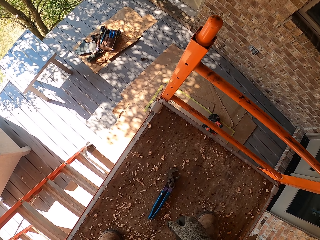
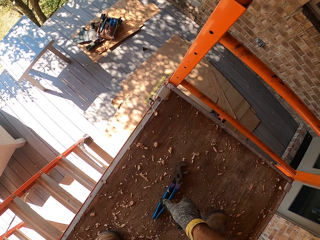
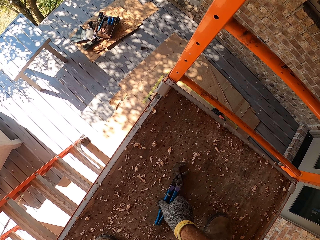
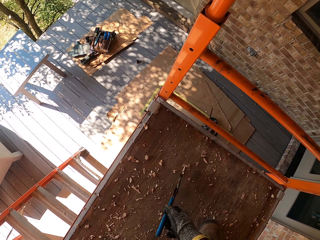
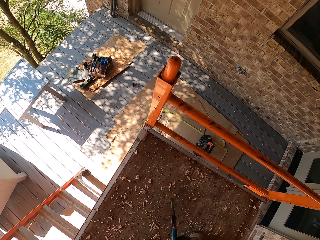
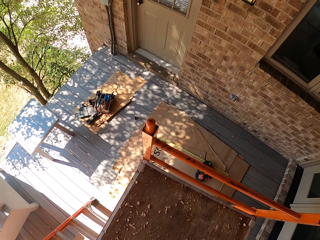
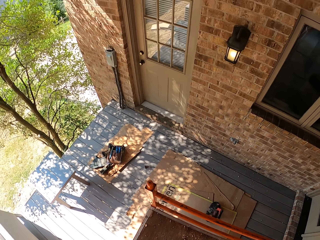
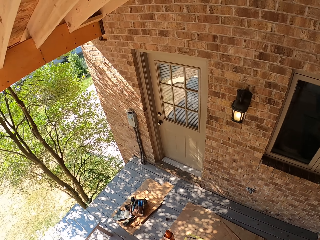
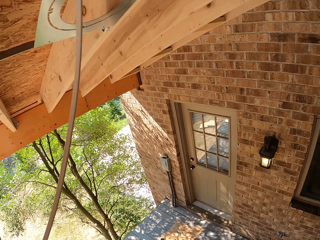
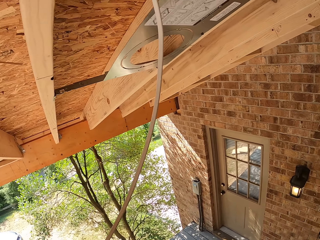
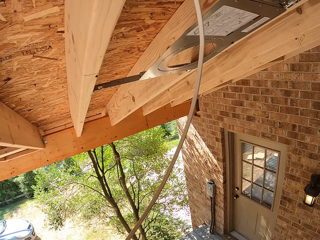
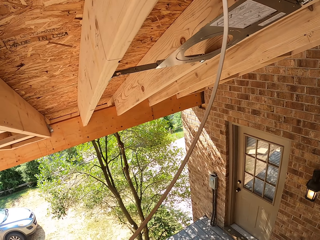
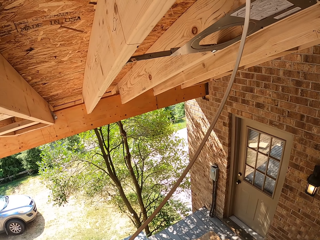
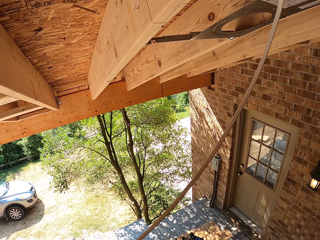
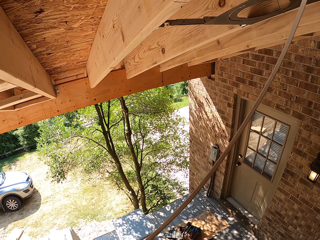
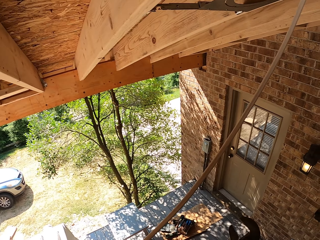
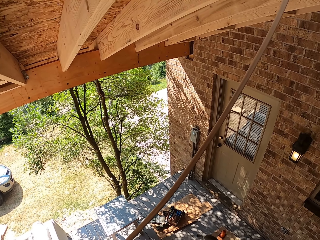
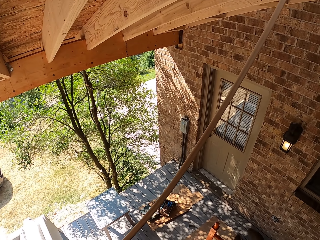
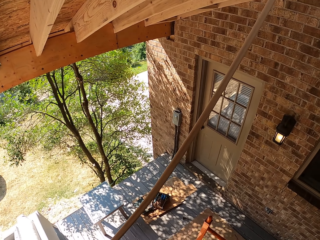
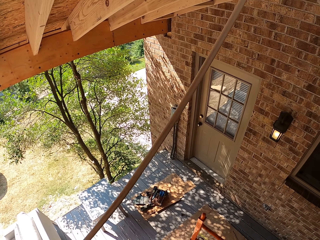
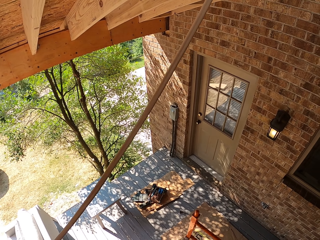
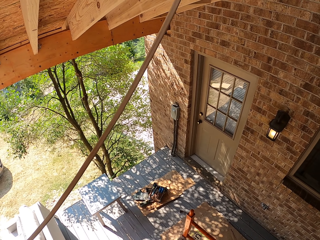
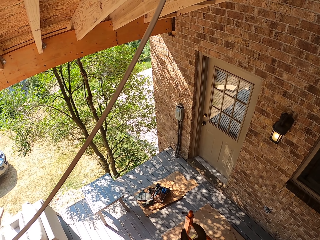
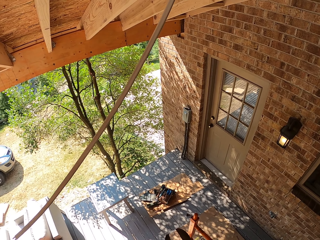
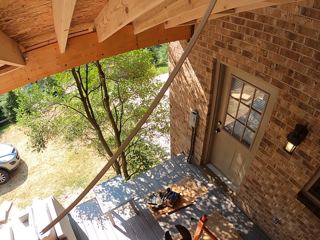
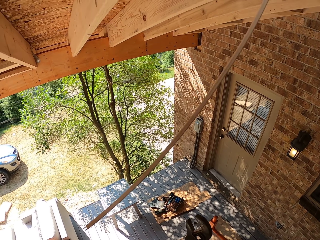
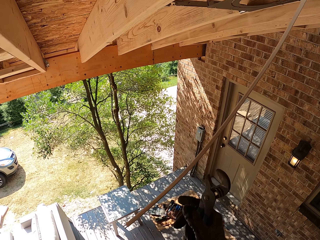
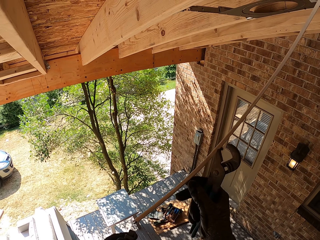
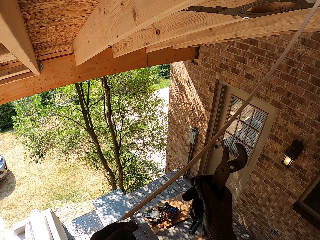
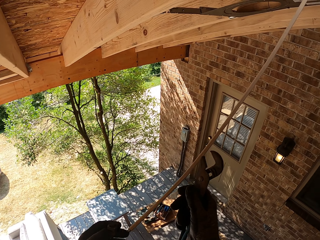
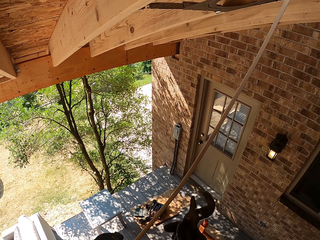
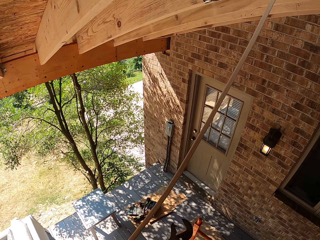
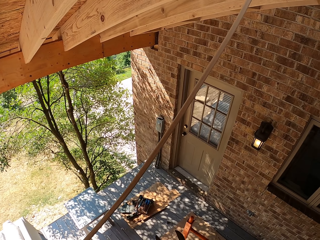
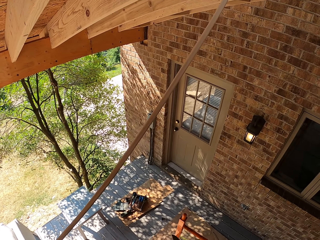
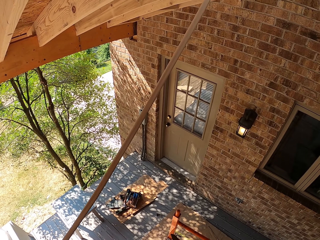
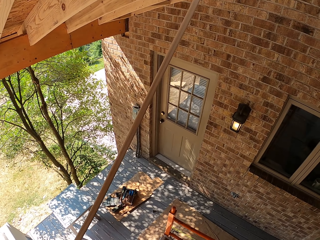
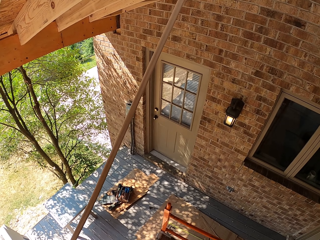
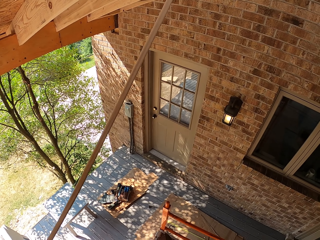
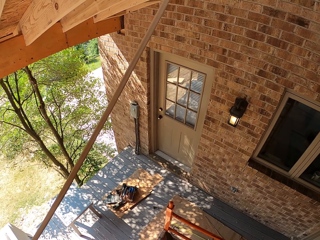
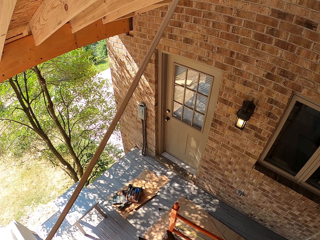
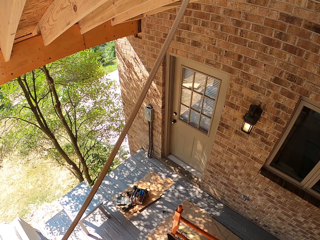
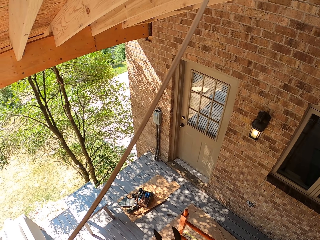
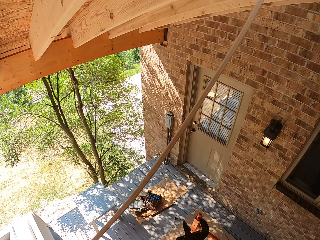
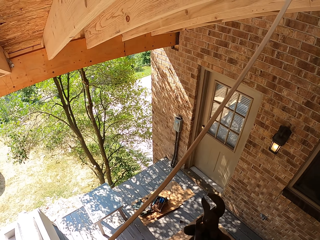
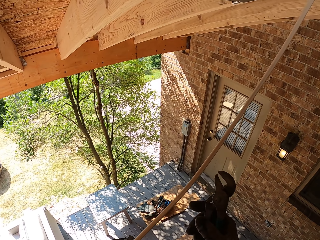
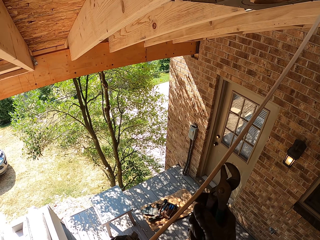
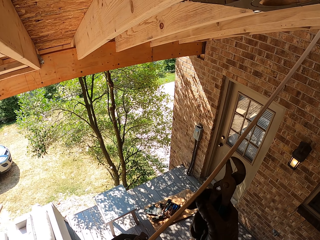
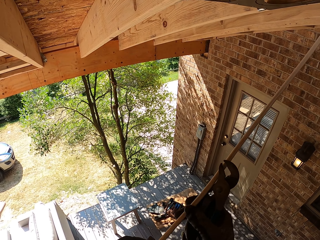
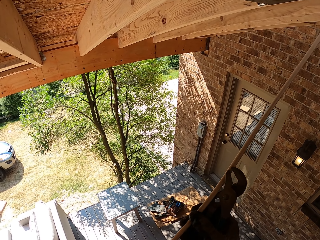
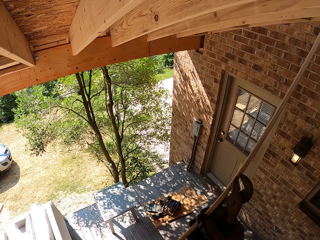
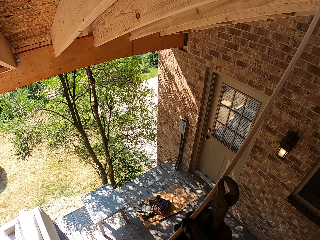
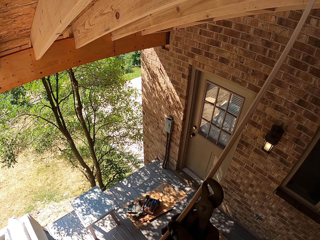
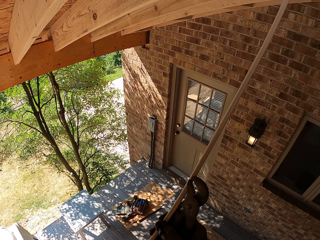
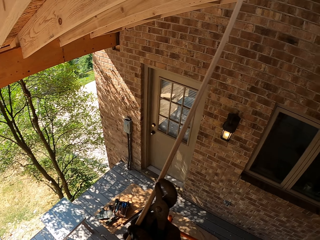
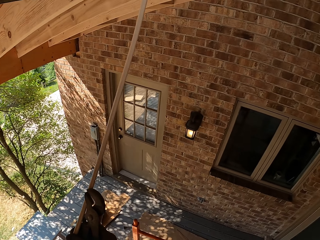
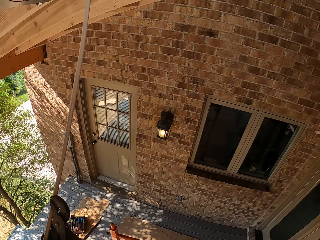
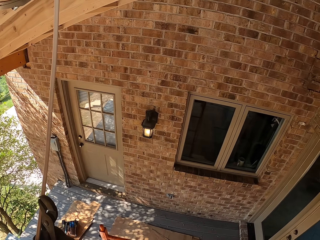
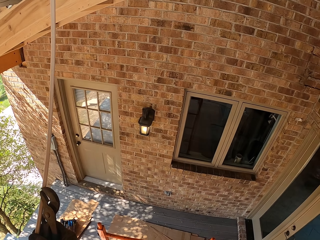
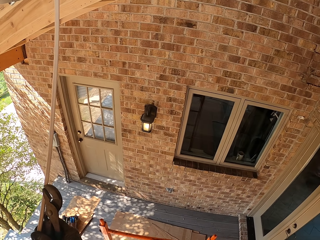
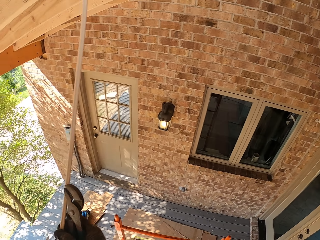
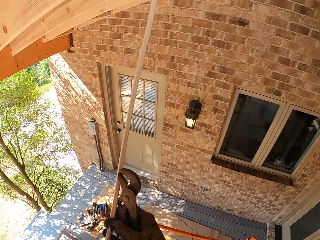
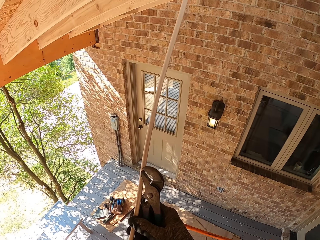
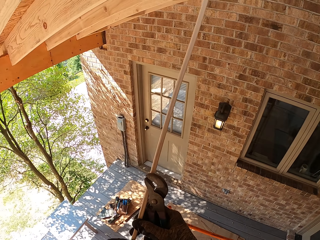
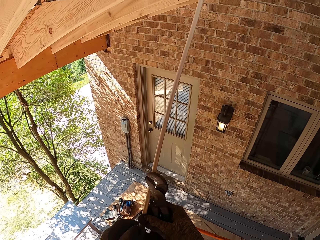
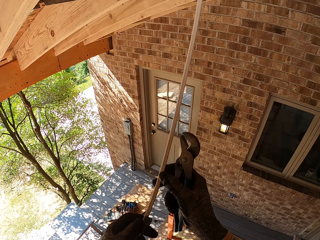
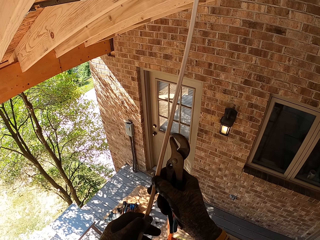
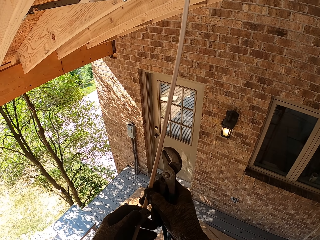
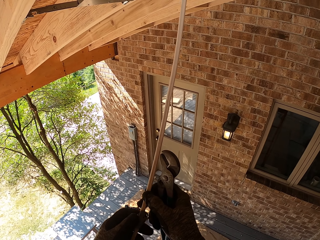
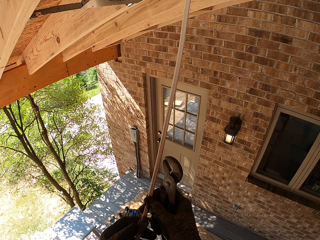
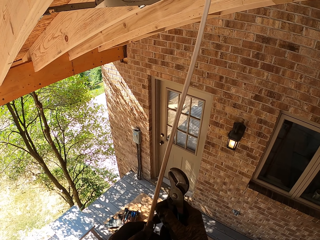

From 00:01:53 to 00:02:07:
The camera wearer picks up the locking pliers from the table. They look around. They hold the cable.

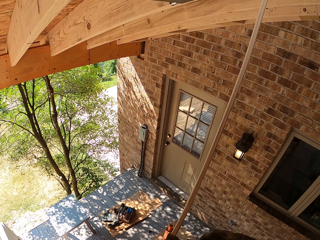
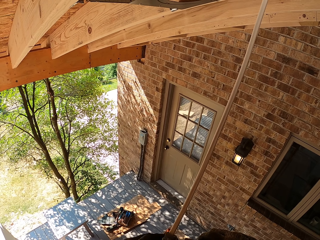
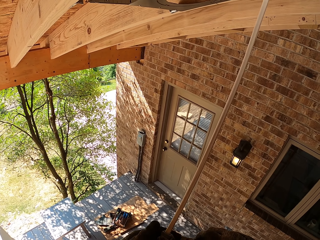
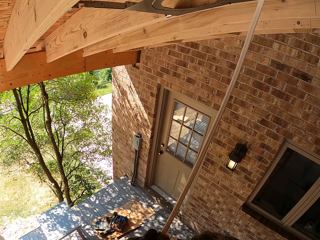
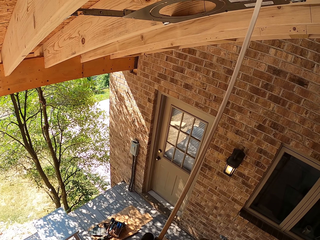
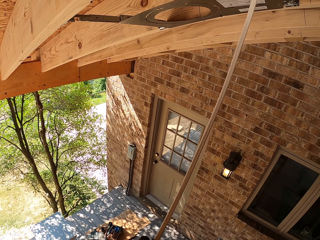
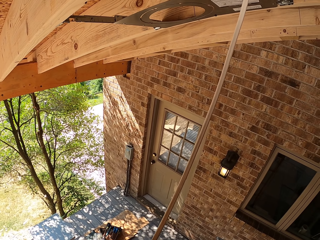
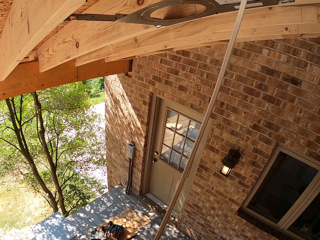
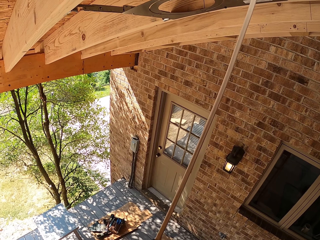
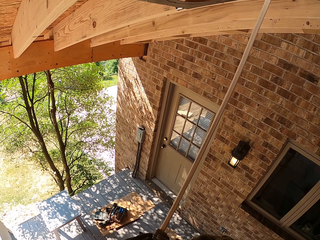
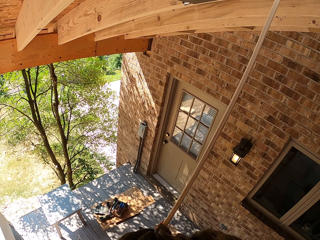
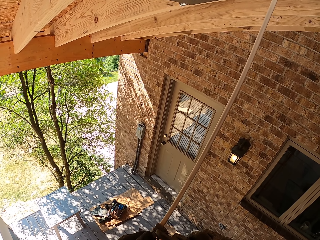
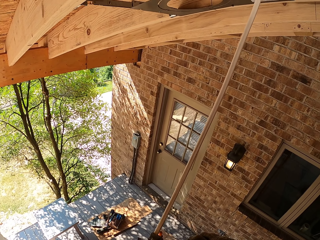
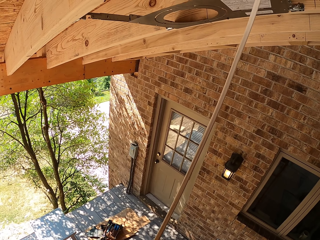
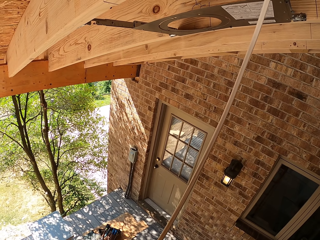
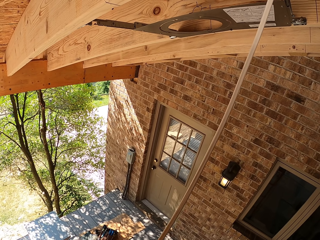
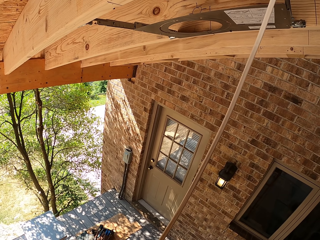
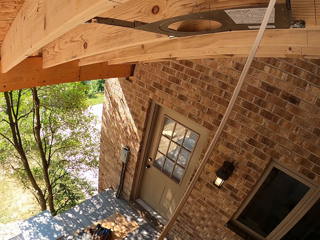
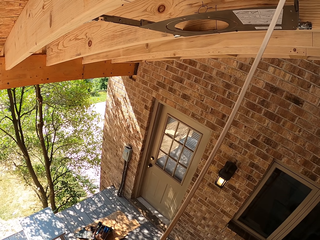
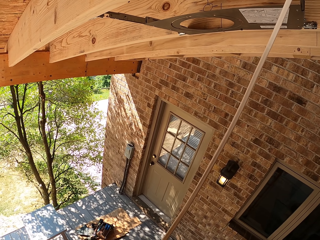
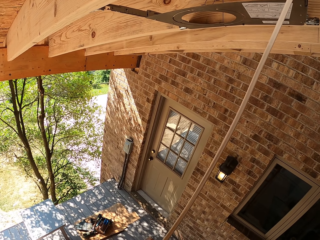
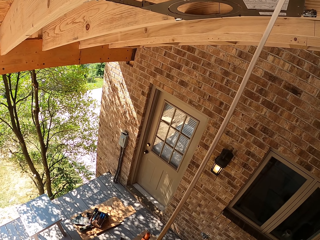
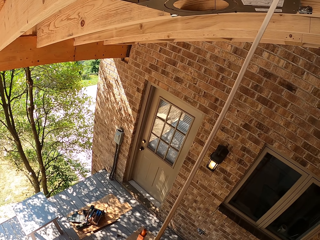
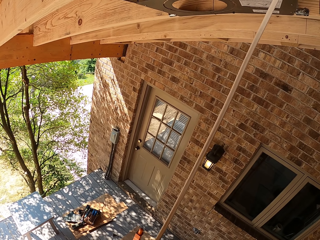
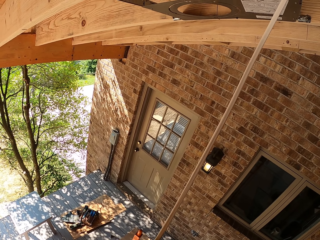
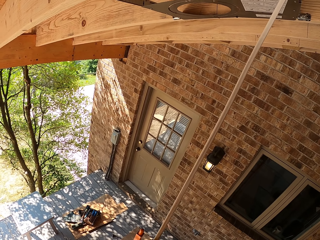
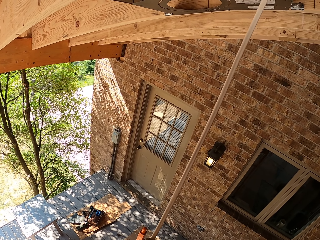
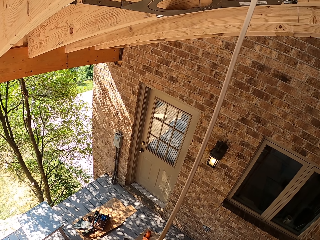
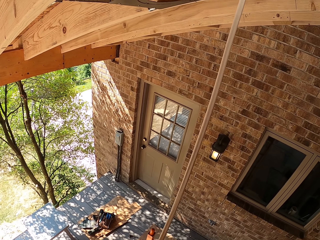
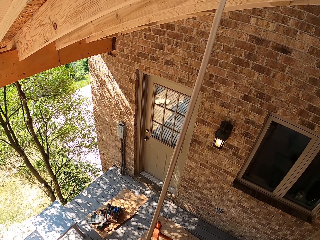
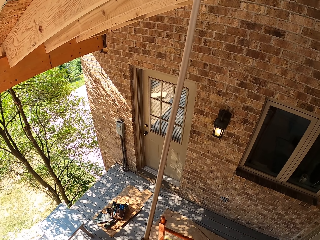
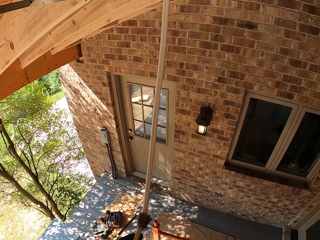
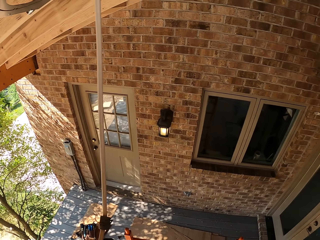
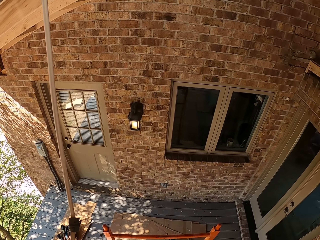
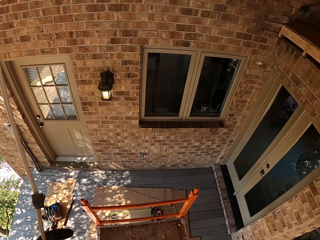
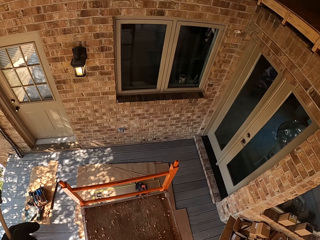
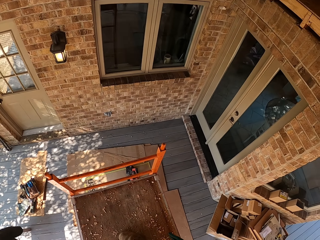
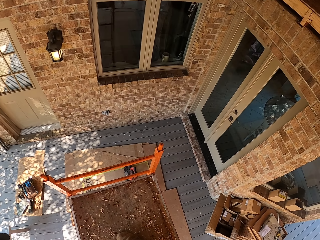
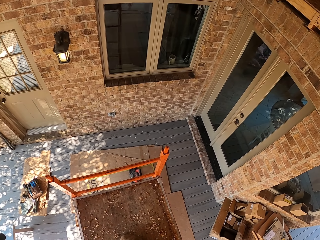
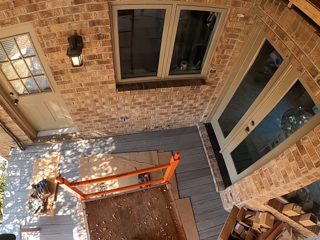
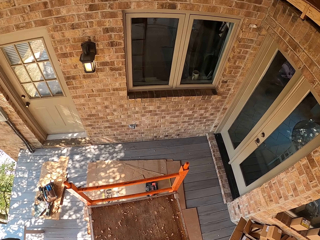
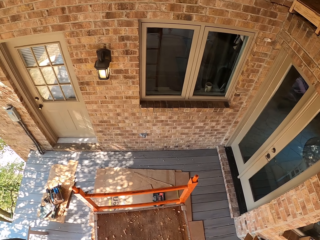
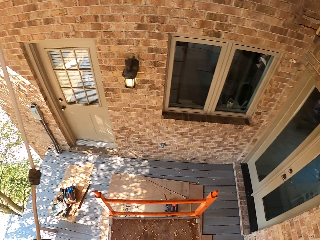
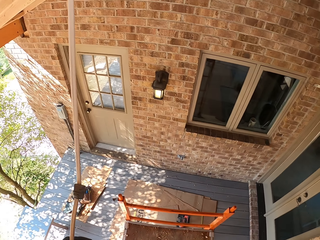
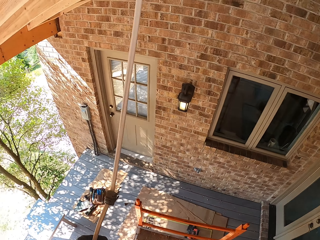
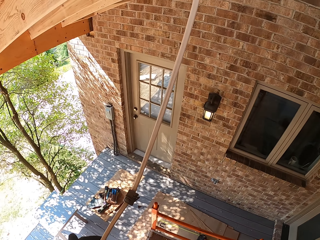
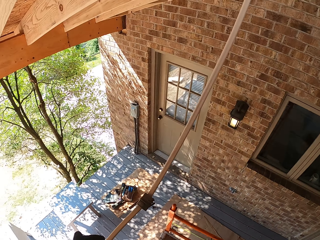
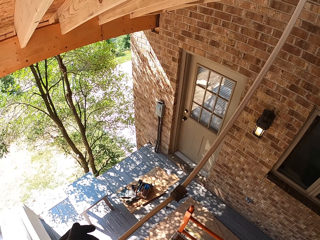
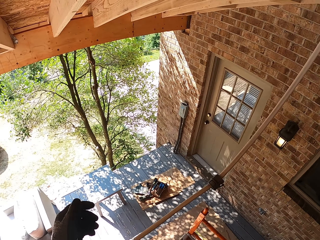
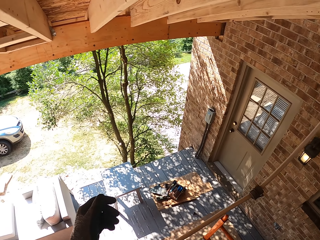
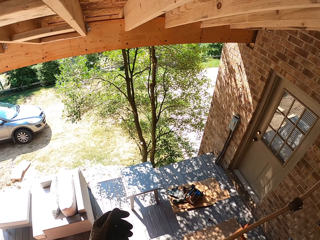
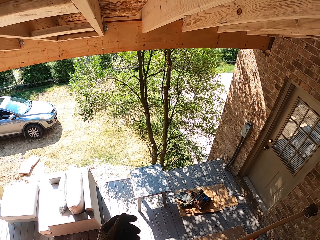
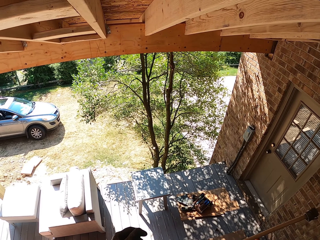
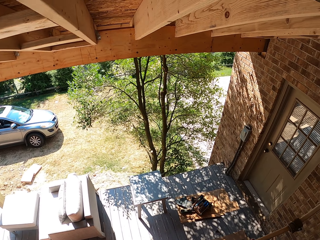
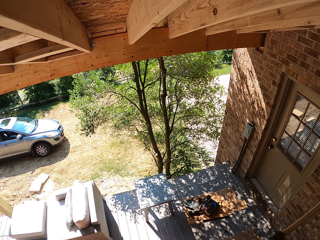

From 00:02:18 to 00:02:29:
The camera wearer looks around. They connect the connector to the cable.
